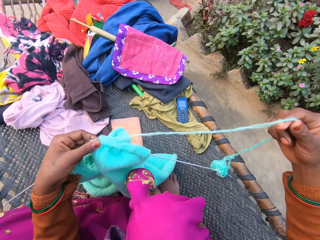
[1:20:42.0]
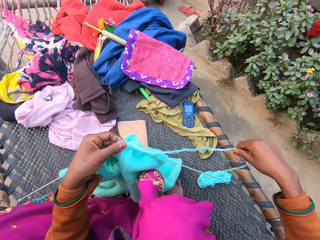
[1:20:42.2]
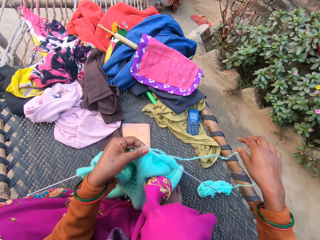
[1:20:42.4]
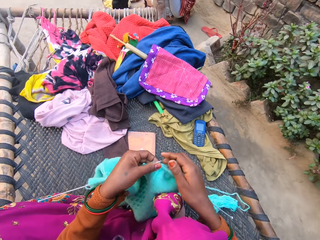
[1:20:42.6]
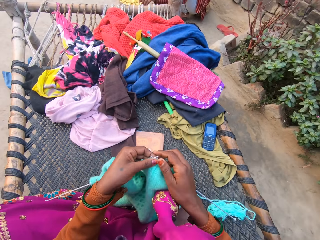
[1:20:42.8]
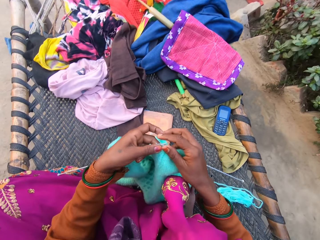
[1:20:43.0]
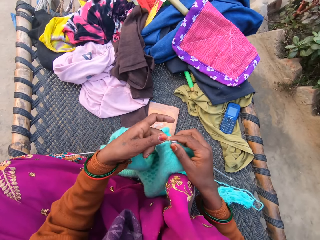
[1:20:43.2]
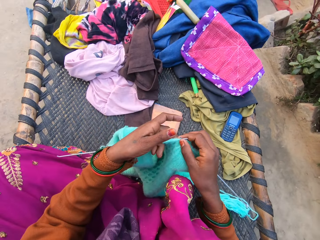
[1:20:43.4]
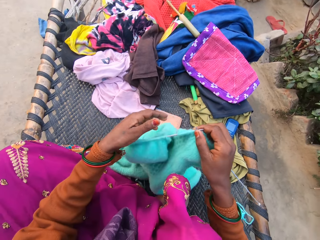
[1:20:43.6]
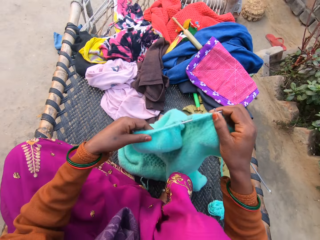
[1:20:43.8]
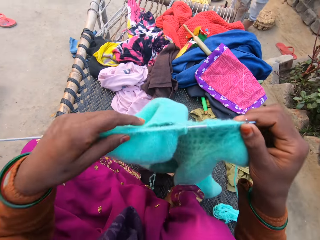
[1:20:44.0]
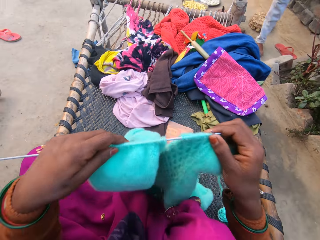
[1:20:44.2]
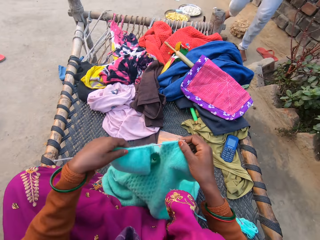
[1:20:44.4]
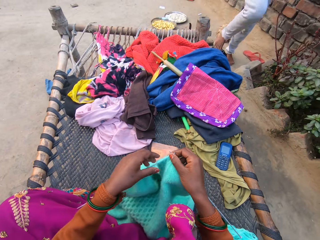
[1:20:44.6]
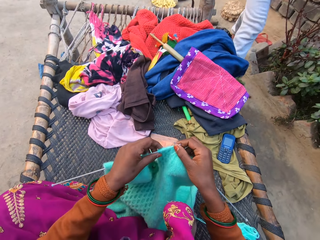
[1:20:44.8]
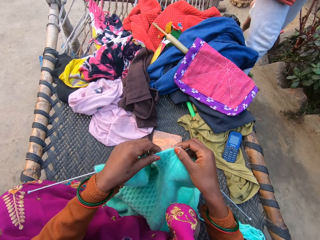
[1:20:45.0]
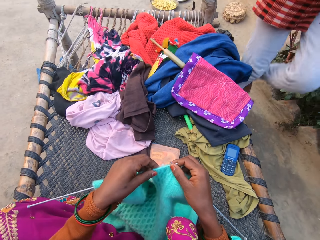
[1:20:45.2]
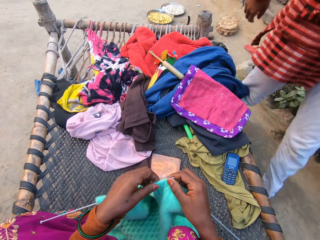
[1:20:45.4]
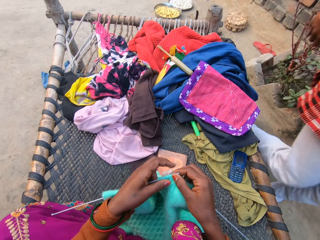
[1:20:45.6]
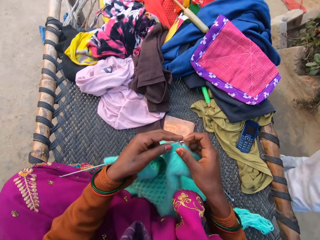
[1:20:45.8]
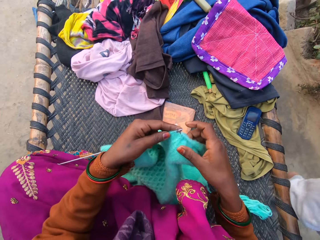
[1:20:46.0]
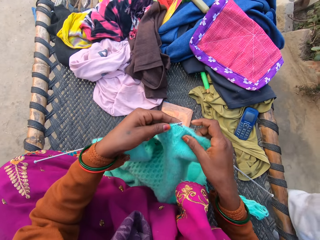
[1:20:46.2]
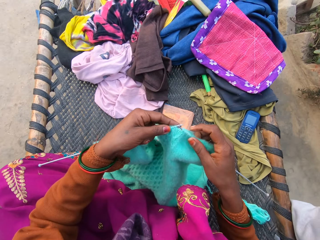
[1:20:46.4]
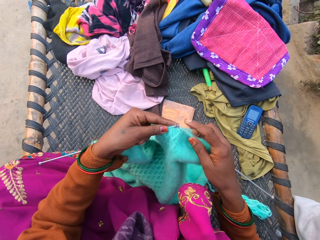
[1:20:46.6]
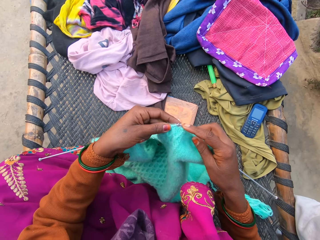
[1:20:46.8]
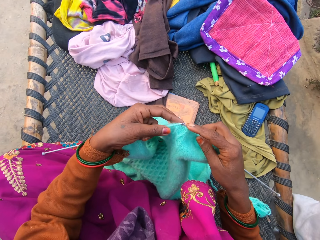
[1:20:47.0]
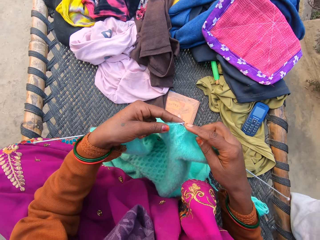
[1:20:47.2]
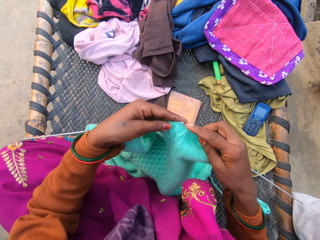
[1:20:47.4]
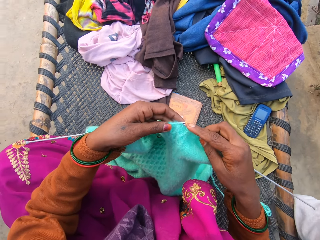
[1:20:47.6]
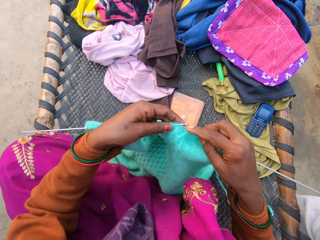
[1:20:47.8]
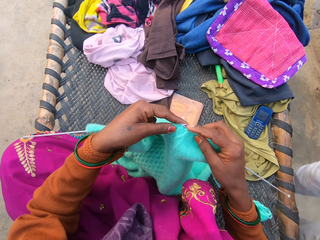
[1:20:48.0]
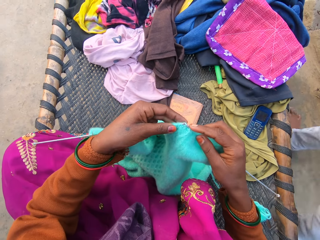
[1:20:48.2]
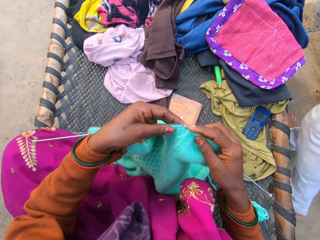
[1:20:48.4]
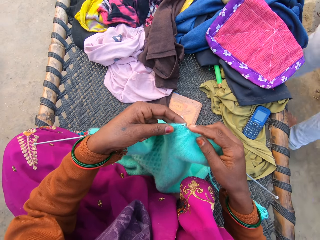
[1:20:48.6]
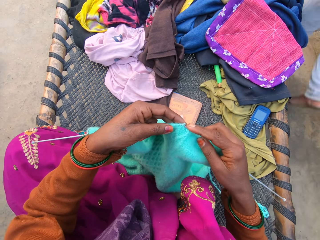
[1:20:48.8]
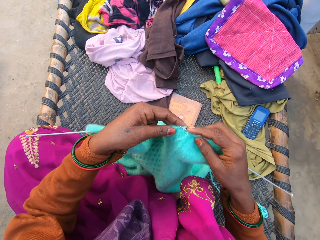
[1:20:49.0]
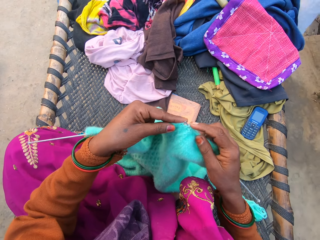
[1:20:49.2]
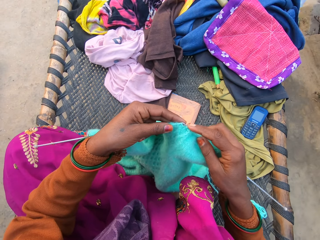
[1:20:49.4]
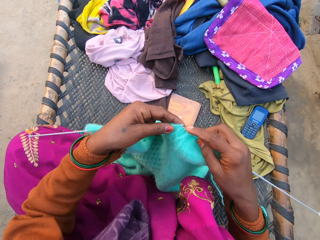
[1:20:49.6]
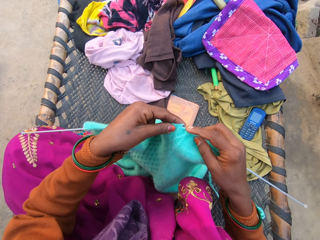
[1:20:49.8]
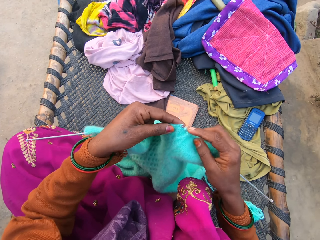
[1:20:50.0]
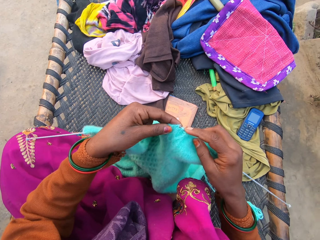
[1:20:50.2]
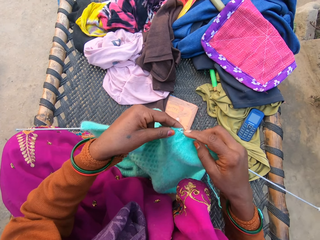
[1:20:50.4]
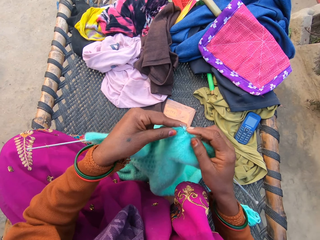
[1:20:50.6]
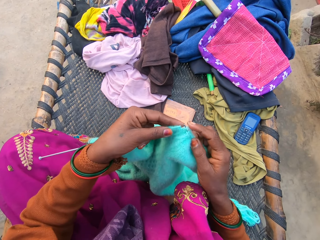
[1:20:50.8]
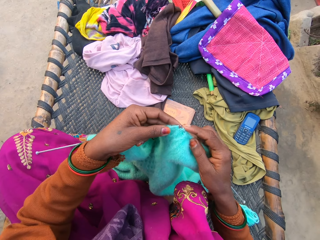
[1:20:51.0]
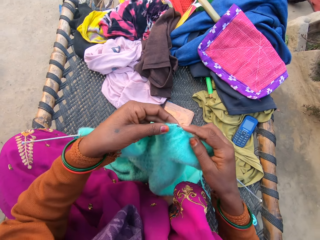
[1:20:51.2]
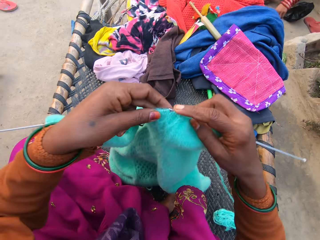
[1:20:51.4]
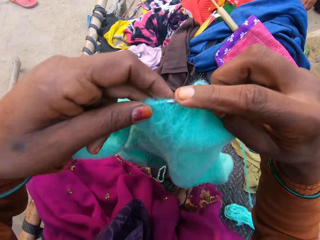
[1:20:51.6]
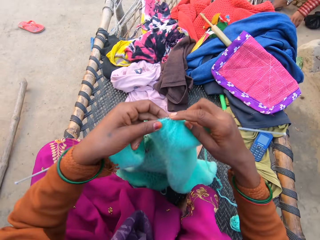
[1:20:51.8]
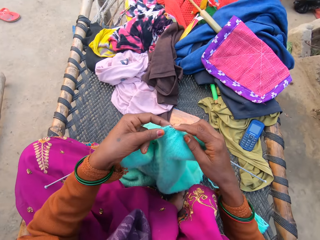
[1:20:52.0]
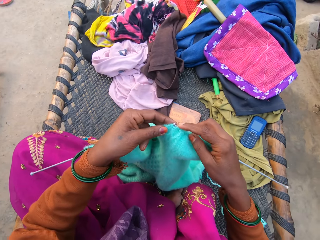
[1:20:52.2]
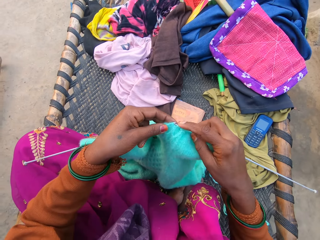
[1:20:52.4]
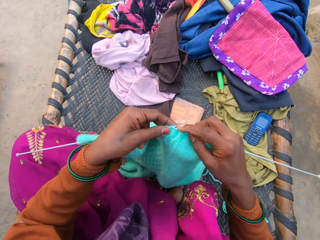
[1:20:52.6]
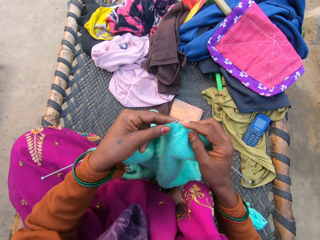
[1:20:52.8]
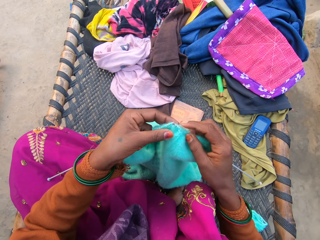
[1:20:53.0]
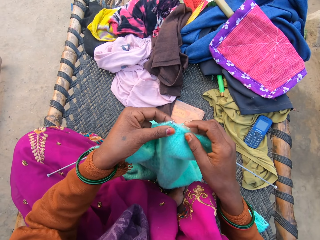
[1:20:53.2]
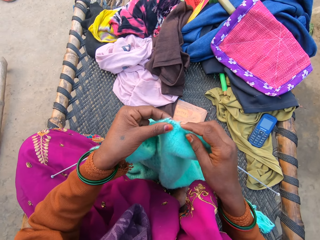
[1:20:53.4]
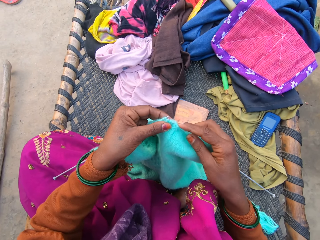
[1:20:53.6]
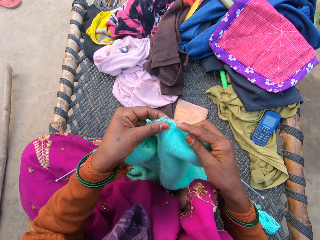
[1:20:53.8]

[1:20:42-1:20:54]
The camera wearer holds fabric with hands. The man walks near a woven bench. The camera wearer knits the cloth using two knitting pins and knitting thread with both hands.

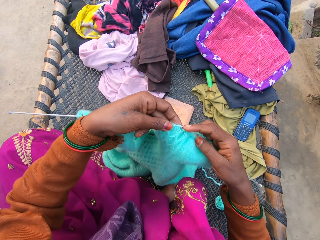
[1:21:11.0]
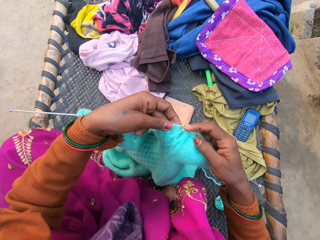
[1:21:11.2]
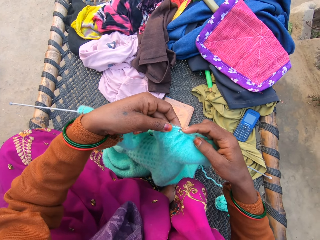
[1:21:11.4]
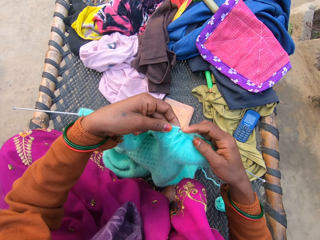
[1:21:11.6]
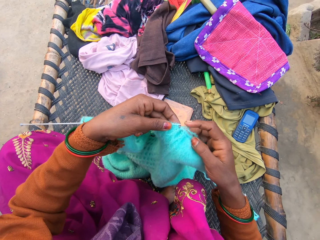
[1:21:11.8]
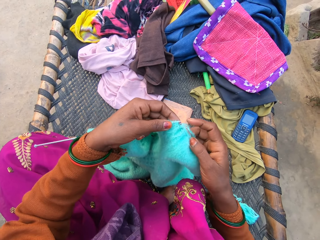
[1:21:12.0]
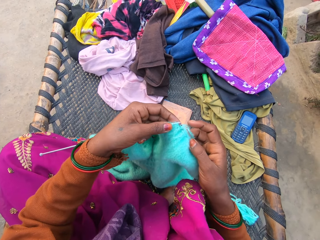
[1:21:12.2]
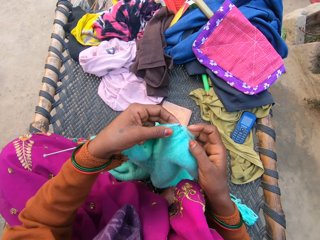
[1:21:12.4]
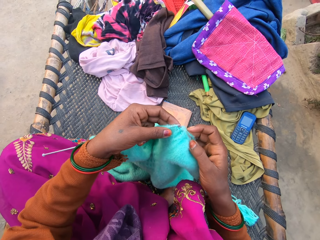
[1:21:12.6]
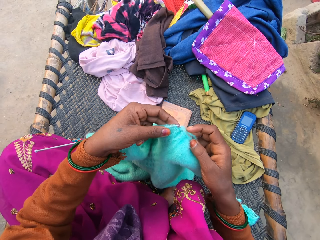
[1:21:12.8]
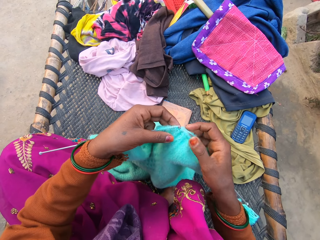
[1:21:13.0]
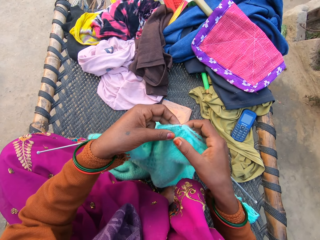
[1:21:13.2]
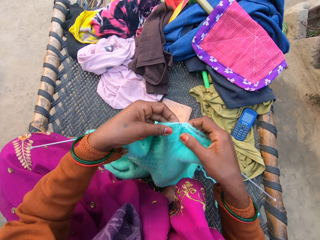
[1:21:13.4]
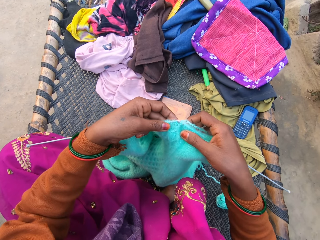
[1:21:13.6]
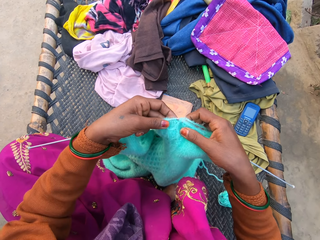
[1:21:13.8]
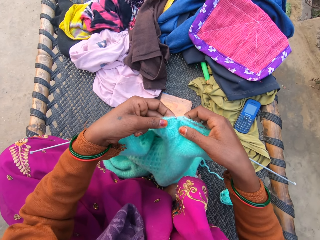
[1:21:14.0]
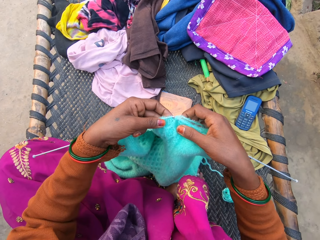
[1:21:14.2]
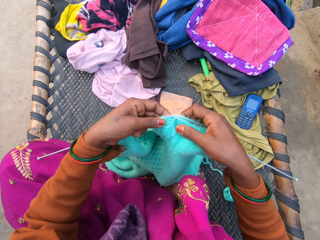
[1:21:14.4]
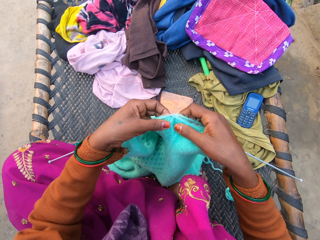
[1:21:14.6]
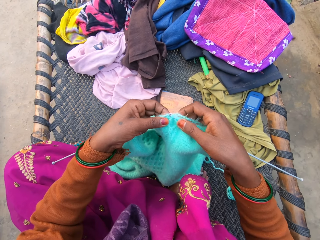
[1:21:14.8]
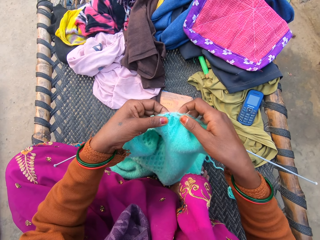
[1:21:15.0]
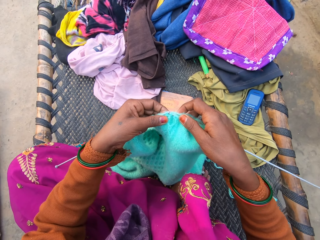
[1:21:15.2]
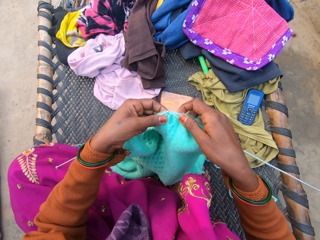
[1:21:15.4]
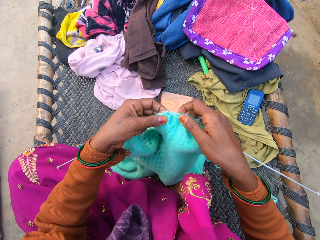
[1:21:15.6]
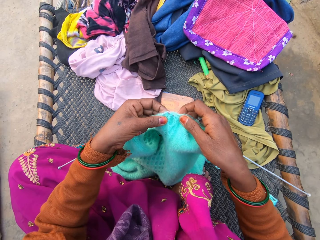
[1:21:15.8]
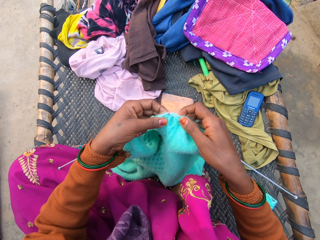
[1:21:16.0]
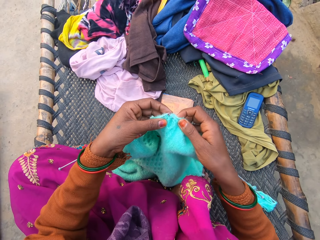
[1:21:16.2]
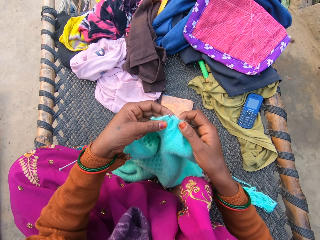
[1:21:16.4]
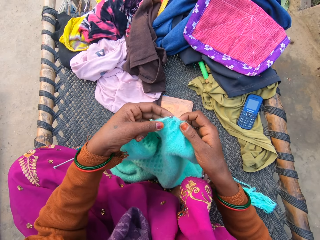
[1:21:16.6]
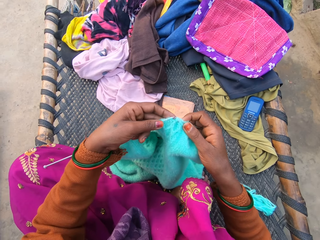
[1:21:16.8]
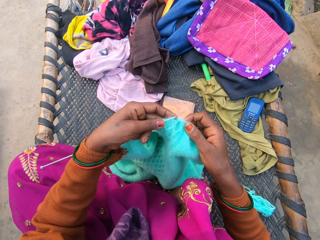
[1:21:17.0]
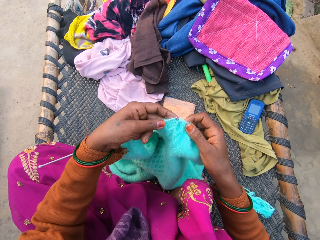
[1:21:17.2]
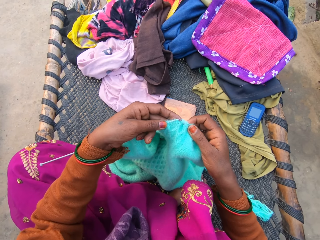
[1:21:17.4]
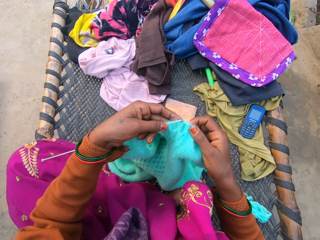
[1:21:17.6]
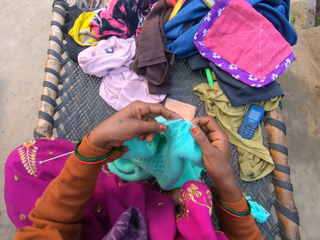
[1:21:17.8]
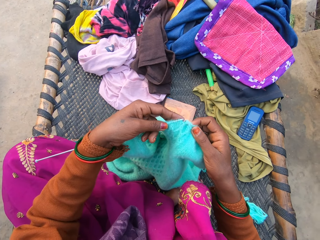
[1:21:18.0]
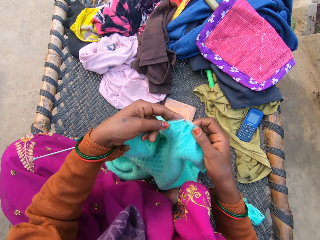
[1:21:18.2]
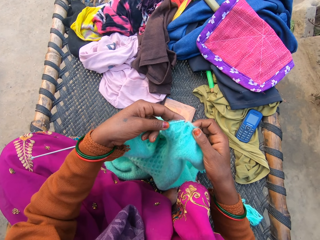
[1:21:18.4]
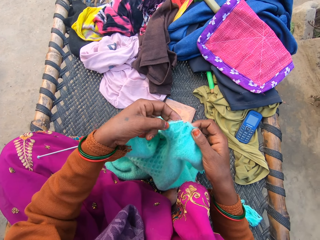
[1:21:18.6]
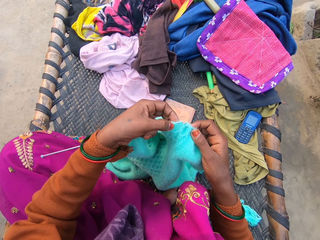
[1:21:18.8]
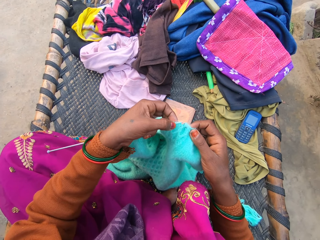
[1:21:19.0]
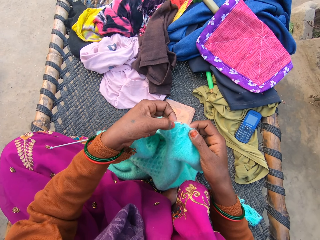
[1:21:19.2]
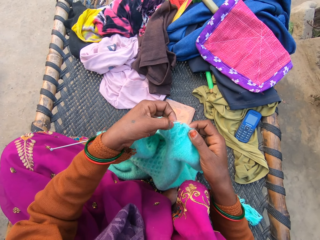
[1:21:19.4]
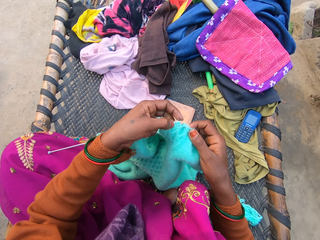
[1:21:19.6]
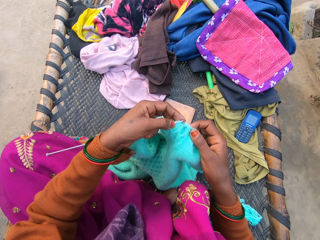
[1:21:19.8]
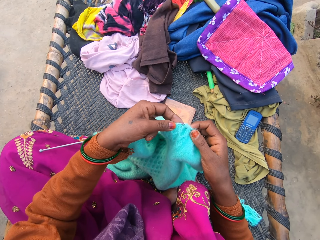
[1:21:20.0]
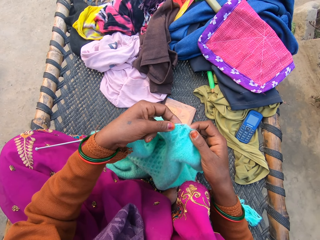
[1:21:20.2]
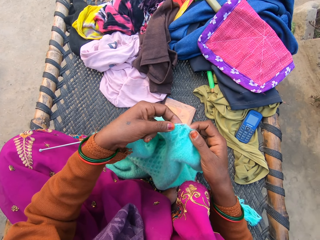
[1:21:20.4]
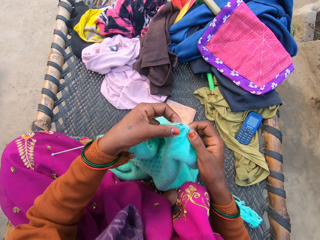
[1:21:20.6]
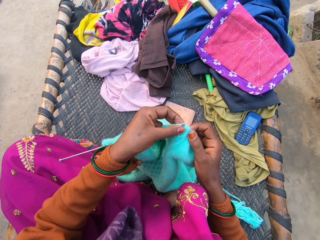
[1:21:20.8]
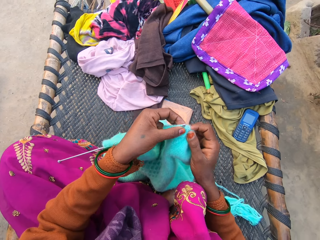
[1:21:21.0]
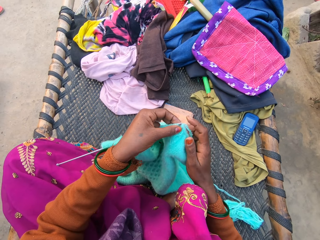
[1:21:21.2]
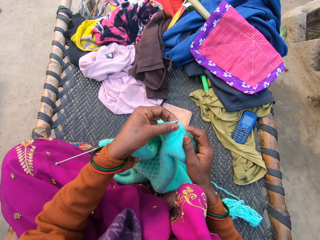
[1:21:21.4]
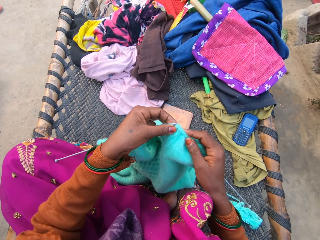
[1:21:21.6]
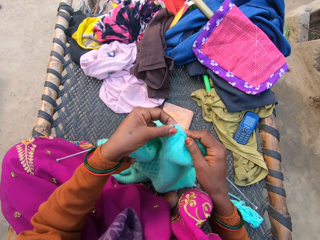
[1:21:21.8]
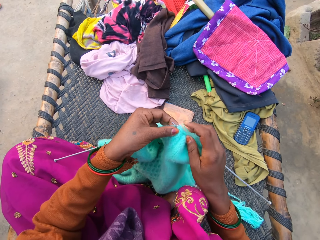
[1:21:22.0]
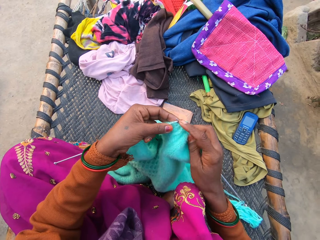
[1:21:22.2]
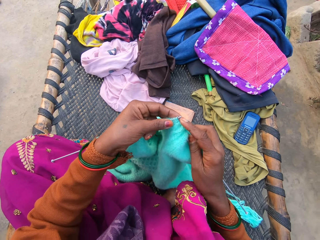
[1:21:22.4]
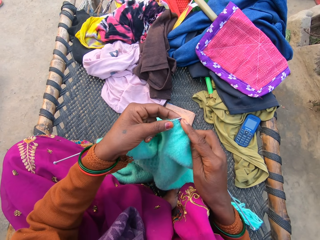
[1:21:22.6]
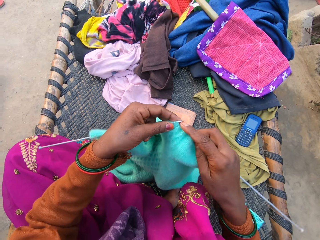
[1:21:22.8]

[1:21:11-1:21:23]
The camera wearer checks the fabric. They knit the fabric with the knitting needle.
